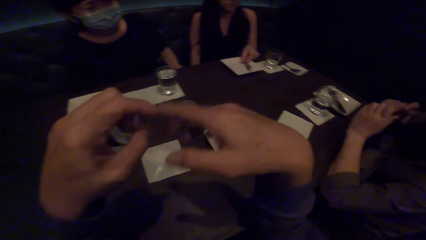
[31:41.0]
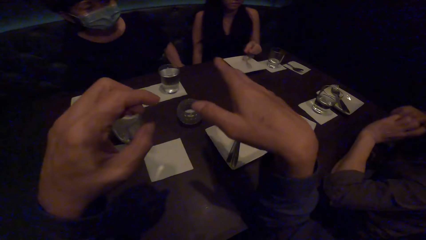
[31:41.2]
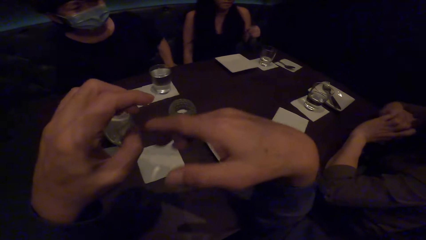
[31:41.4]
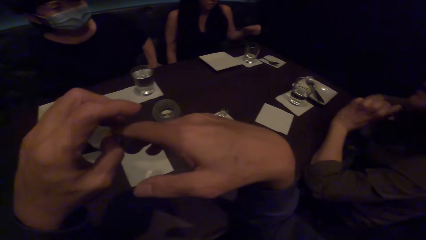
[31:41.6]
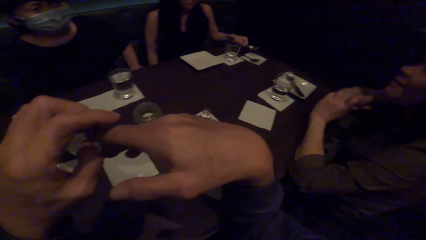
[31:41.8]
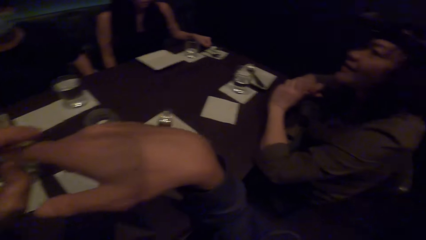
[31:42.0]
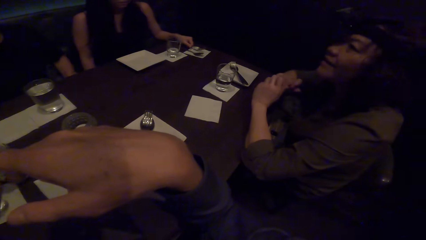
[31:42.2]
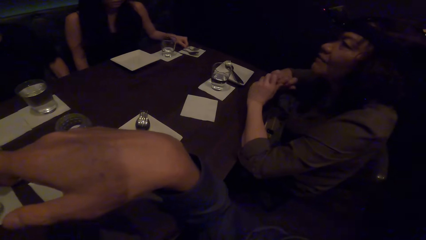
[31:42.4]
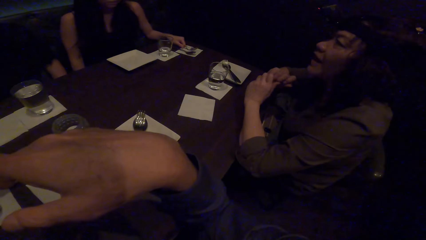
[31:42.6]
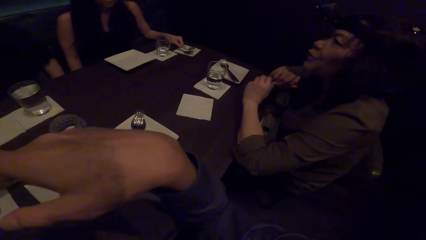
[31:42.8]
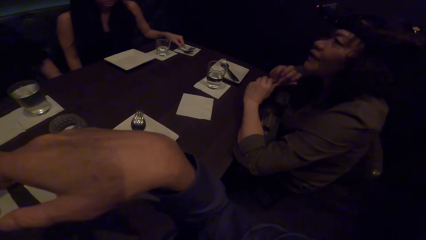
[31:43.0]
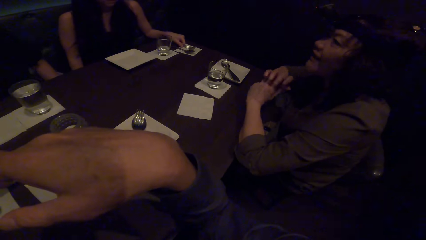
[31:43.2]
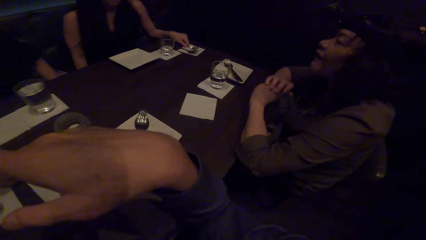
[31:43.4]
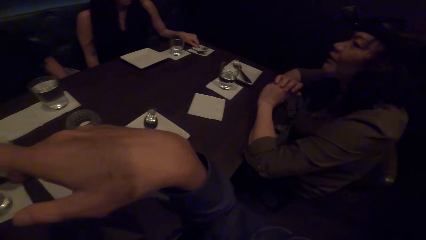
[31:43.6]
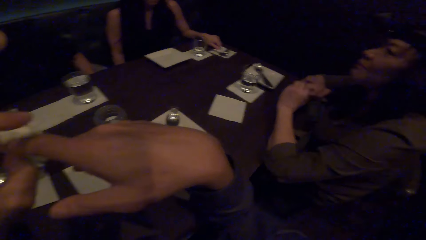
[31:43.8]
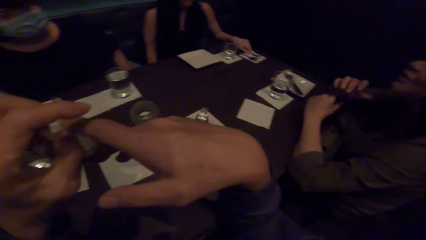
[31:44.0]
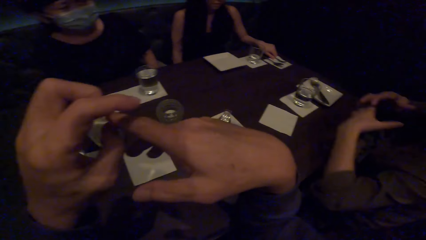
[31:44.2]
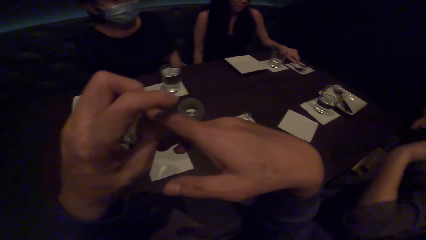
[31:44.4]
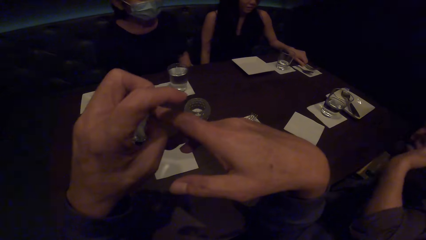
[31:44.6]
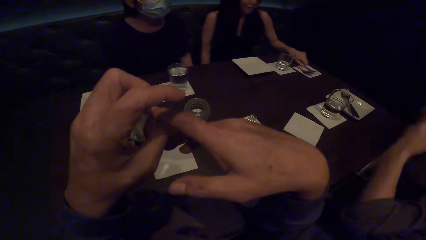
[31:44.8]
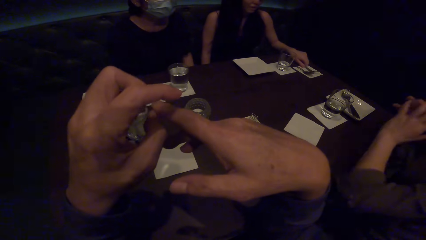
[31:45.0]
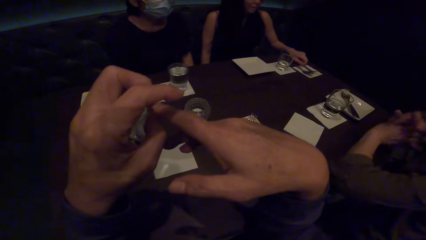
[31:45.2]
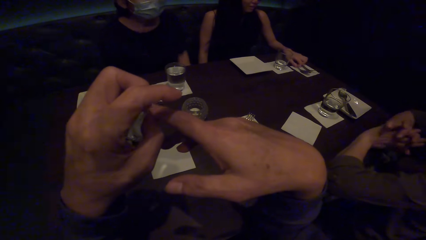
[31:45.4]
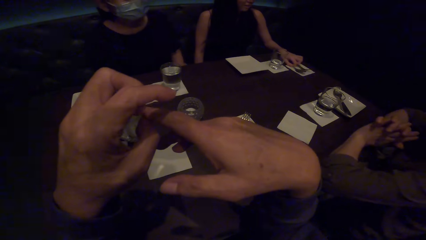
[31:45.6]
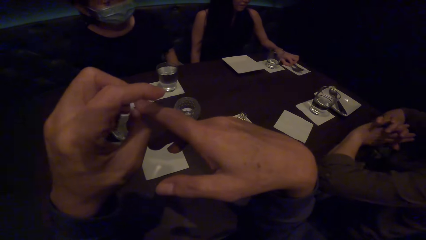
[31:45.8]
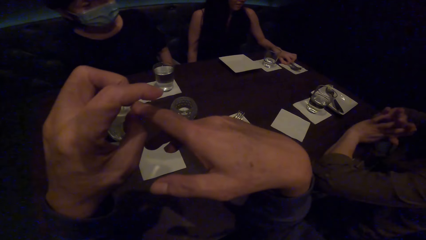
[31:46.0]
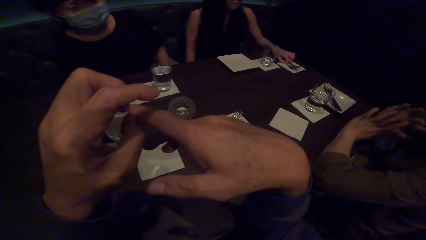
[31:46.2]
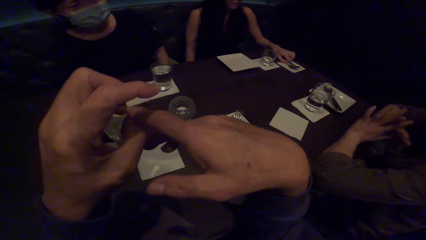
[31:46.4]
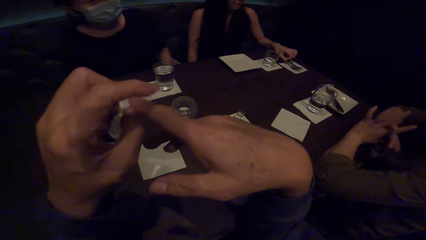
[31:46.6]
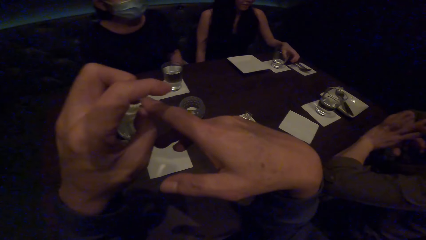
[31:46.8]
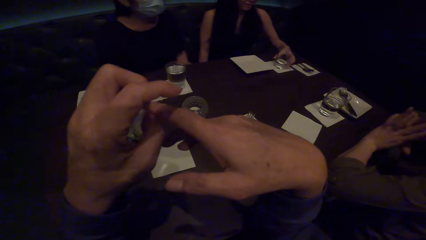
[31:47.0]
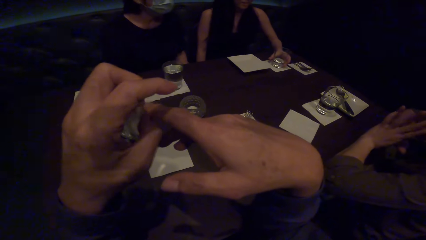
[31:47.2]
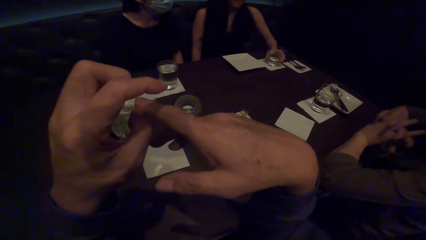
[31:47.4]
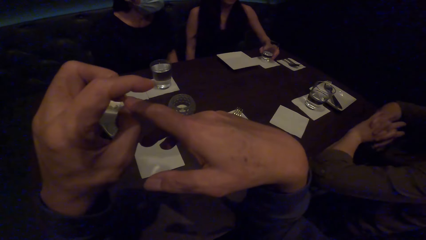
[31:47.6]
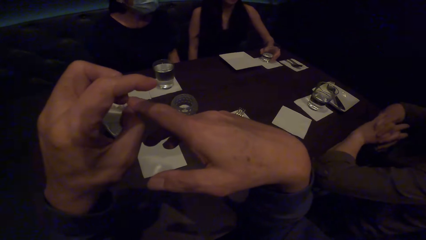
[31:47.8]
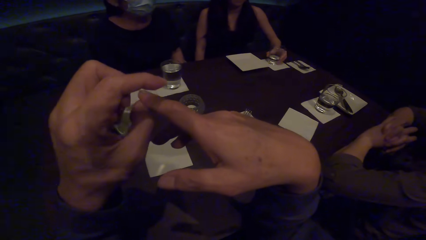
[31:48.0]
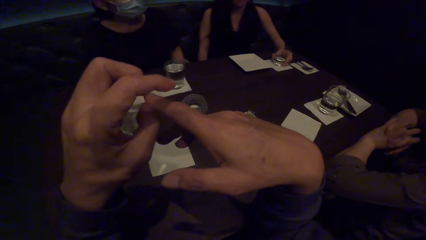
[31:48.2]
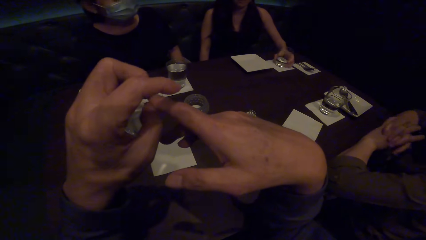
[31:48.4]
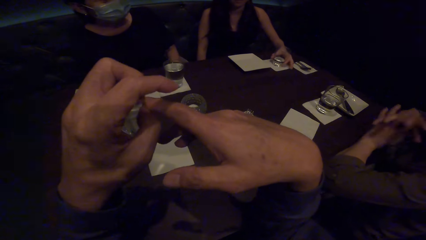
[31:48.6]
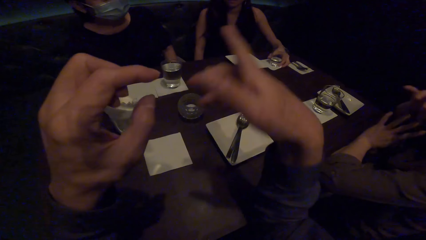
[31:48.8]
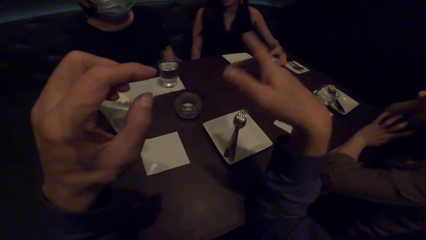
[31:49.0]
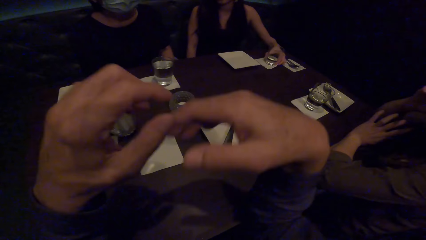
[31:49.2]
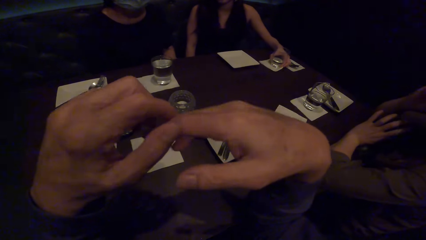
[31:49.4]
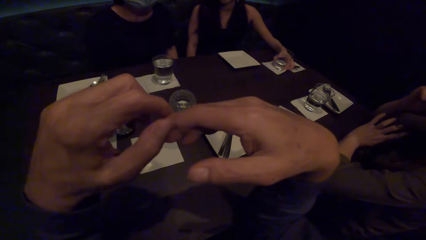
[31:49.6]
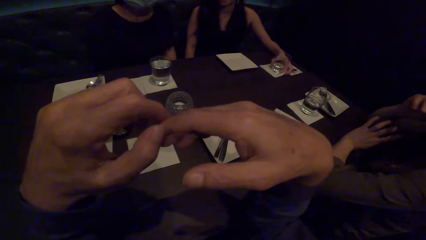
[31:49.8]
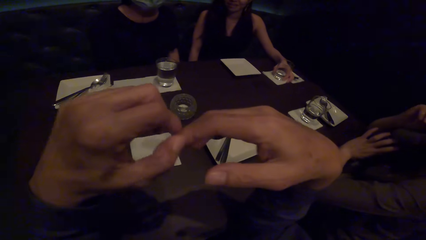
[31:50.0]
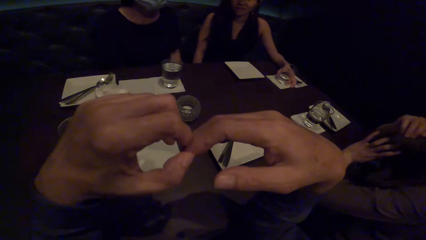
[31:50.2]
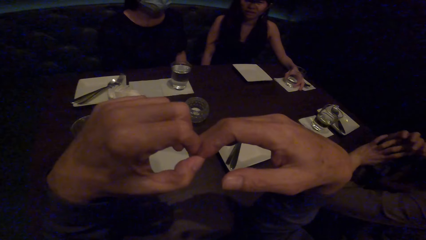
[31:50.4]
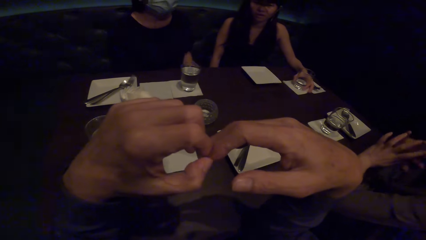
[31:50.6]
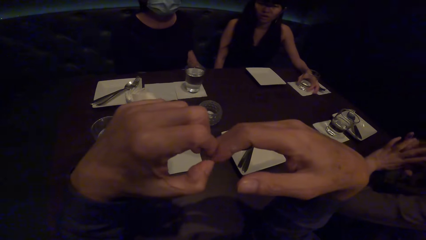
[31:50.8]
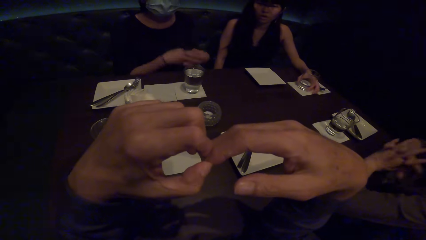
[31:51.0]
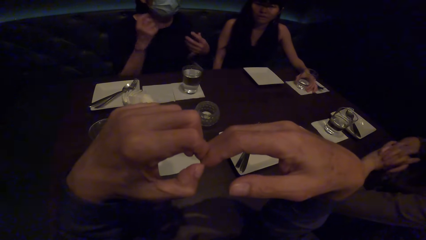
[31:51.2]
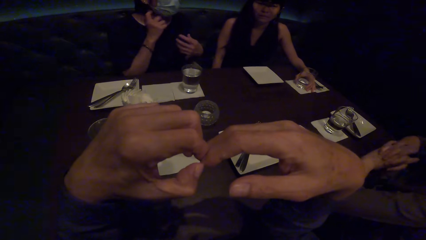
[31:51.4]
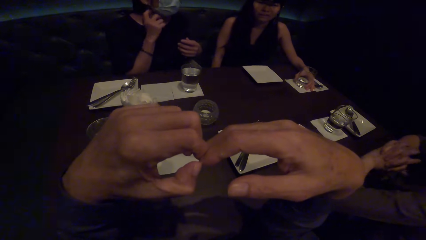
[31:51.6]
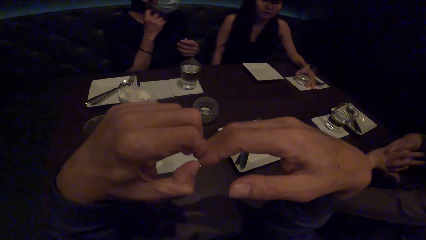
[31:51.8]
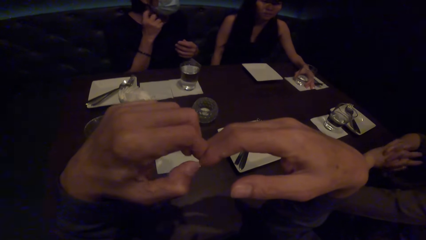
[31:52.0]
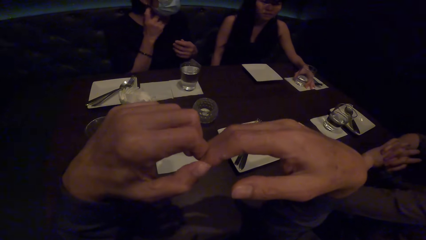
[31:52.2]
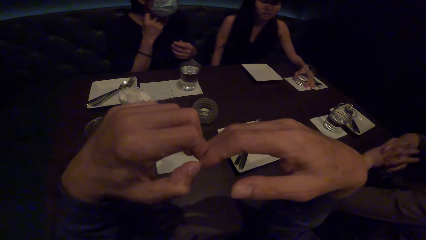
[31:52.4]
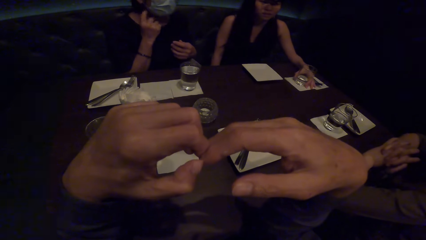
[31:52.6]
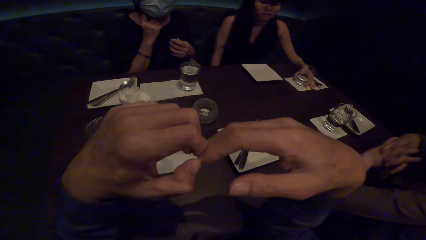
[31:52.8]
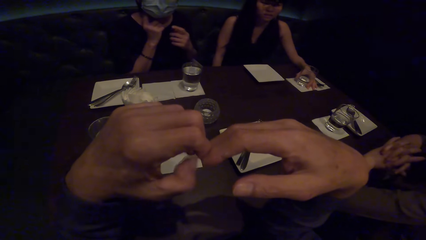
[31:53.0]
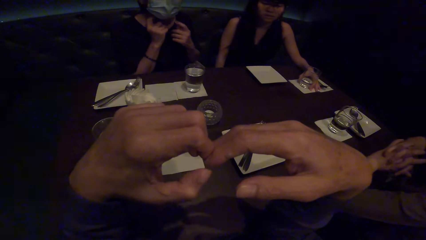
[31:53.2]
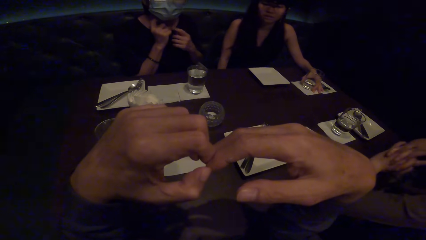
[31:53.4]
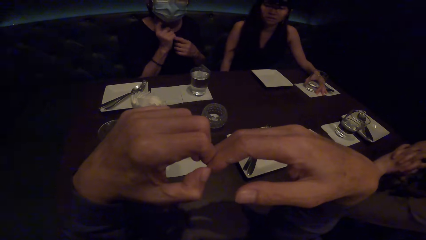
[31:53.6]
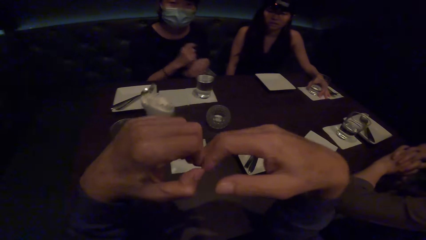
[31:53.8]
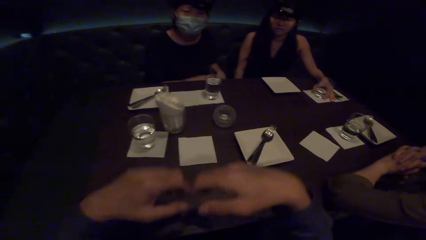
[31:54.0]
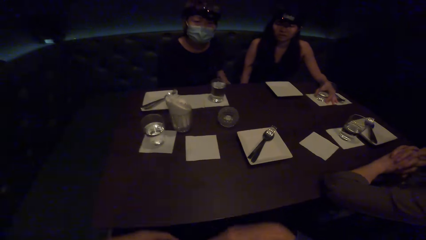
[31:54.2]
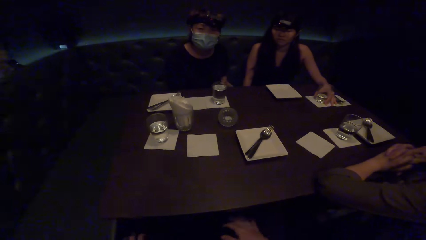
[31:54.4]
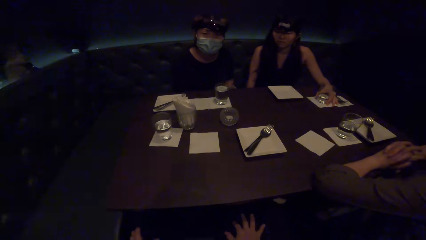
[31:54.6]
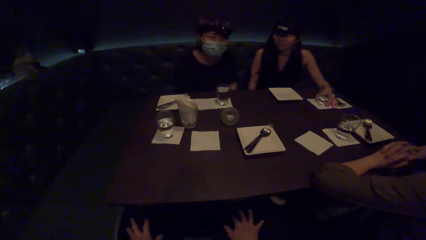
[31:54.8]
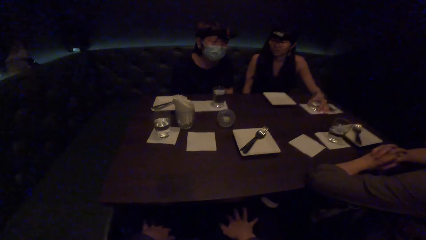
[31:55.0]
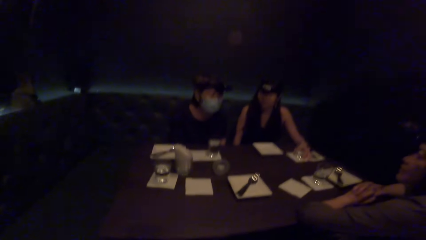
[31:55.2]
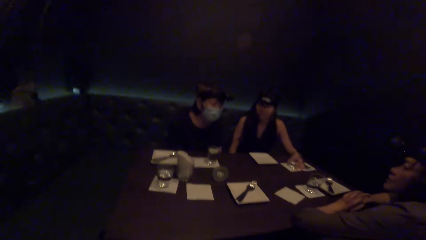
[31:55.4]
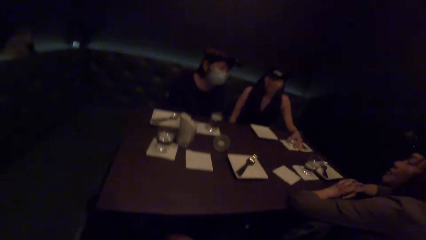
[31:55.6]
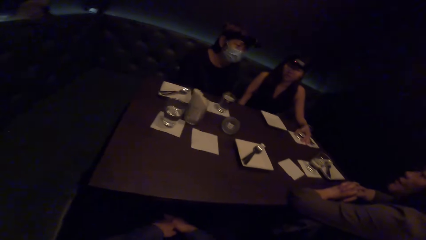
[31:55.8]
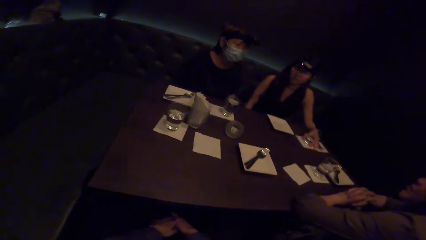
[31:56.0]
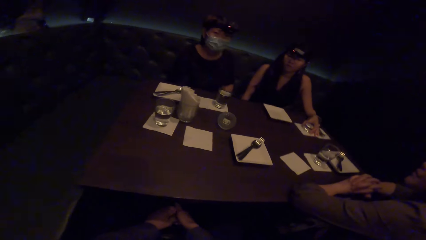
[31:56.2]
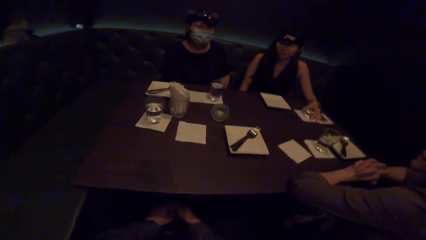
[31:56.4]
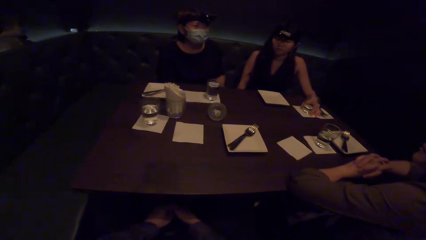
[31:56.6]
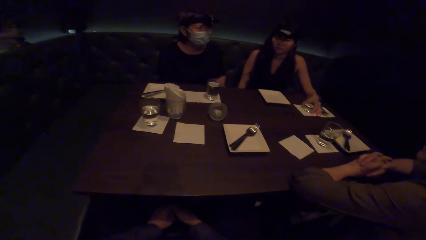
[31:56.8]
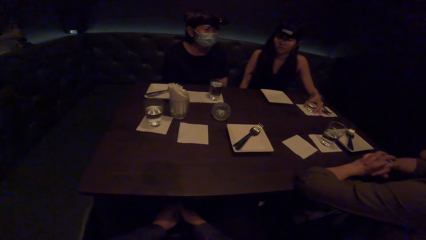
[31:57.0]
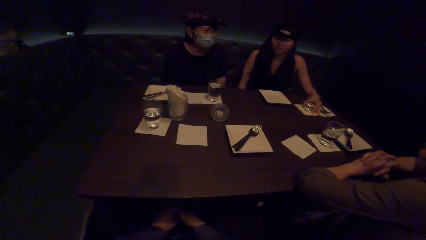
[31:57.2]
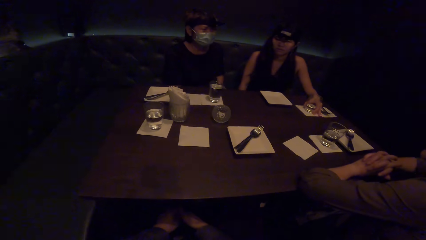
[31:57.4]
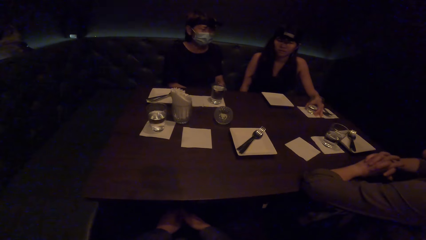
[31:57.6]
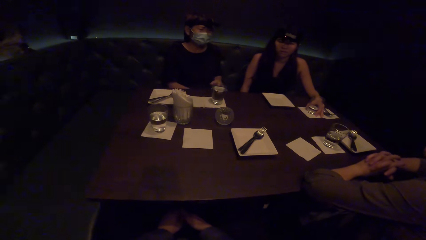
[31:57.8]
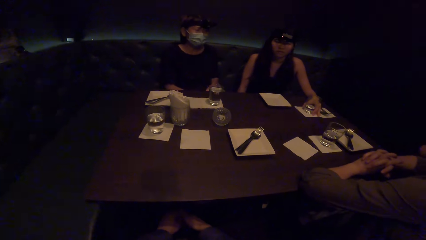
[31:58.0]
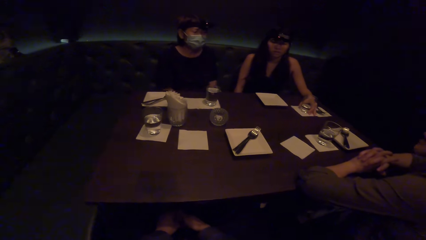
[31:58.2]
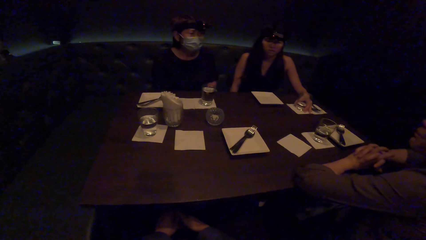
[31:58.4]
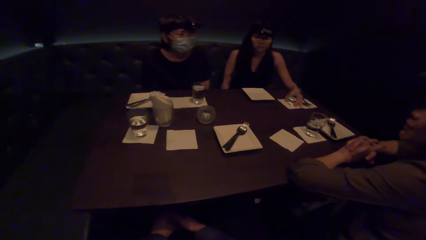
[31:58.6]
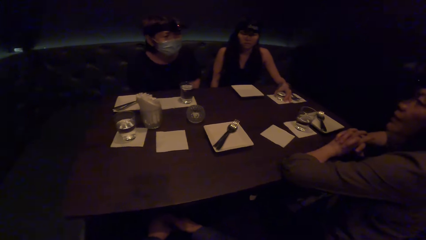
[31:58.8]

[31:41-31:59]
A lady picks the fork. She puts the spoon on the table and drops the fork on the table. The camera wearer interacts with the friends. They move a hand. A woman moves a hand. The camera wearer puts the hand down. They look around.
